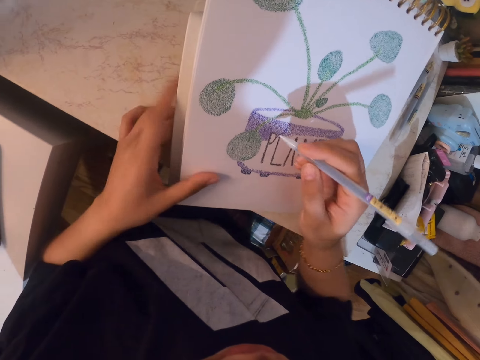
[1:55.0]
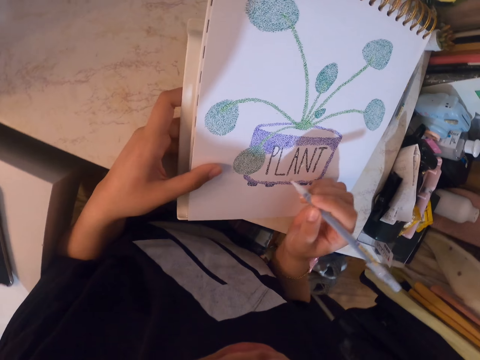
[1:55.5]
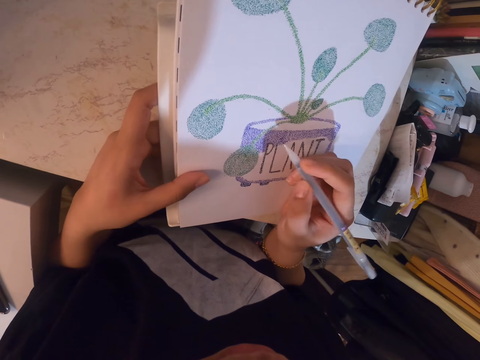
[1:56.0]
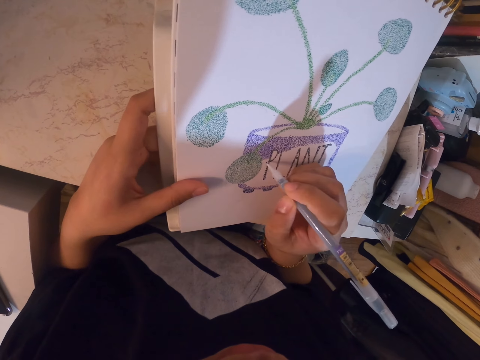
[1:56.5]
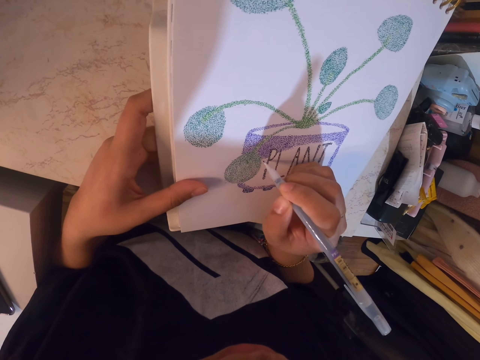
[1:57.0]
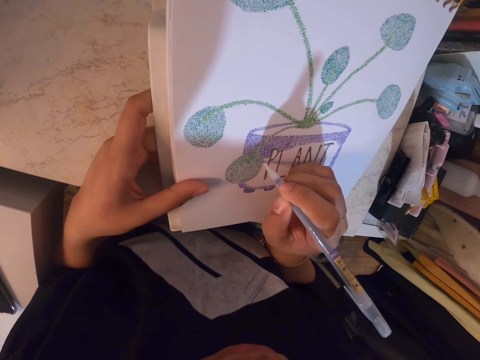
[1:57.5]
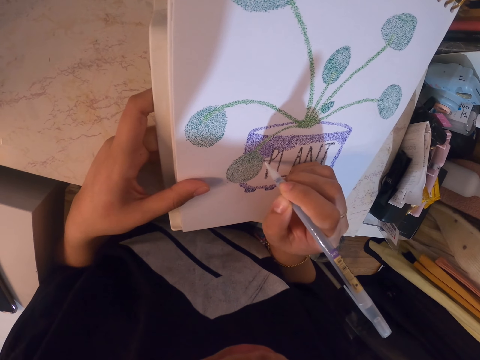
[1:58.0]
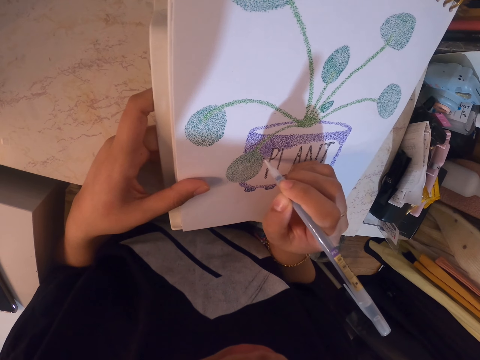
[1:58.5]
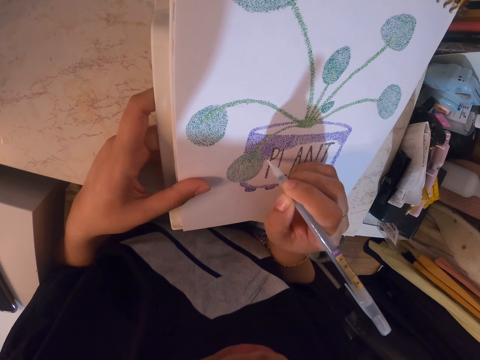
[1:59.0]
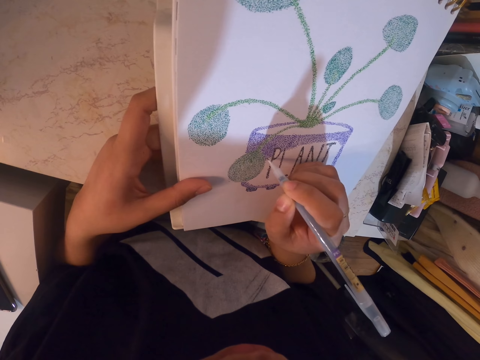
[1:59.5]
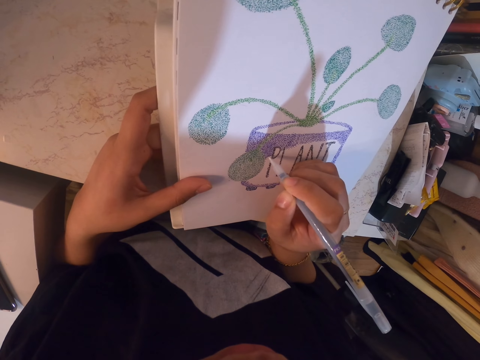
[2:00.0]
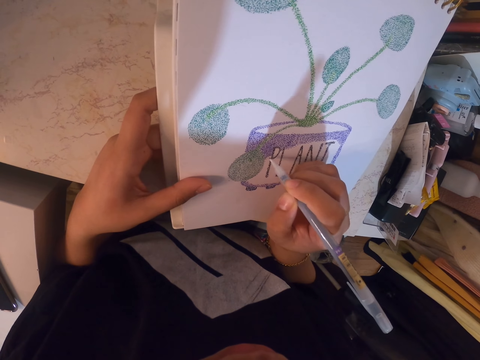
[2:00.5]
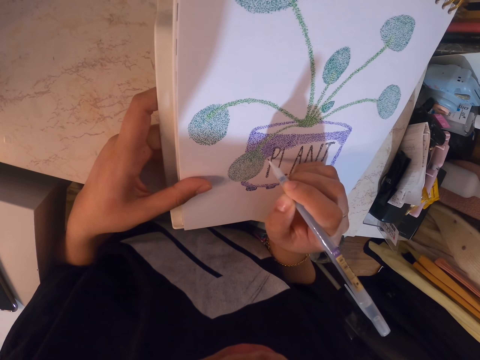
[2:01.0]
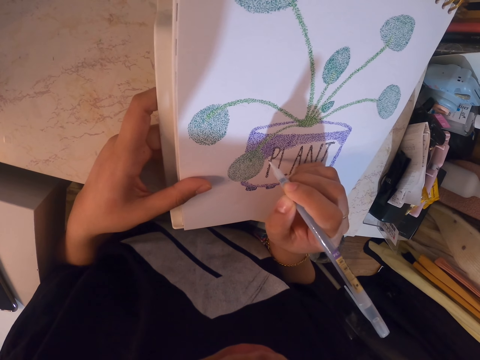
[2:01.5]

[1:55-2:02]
The camera wearer holds the book with her left hand. She draws on the book with the pen.

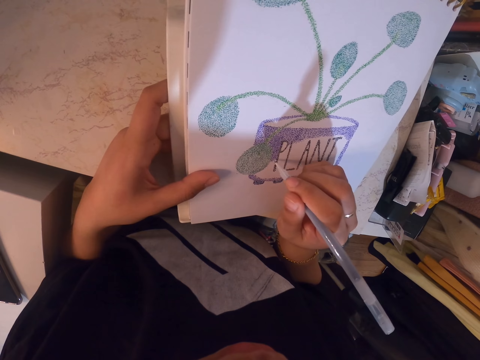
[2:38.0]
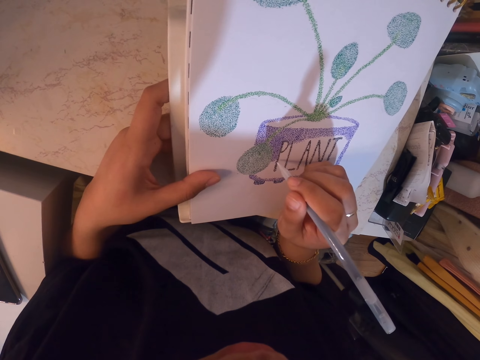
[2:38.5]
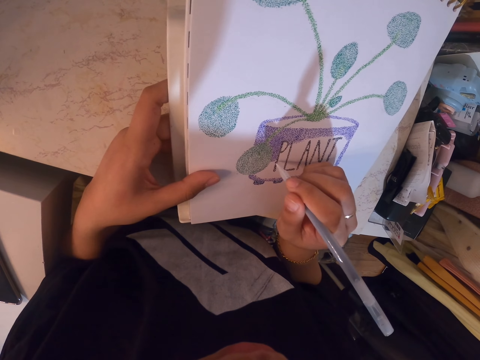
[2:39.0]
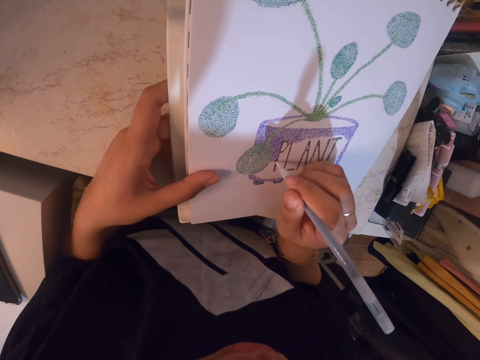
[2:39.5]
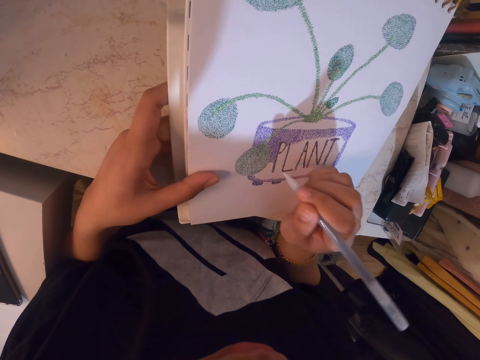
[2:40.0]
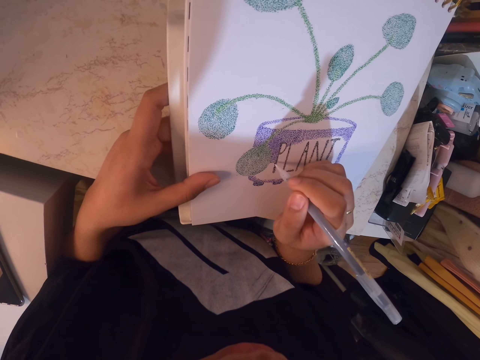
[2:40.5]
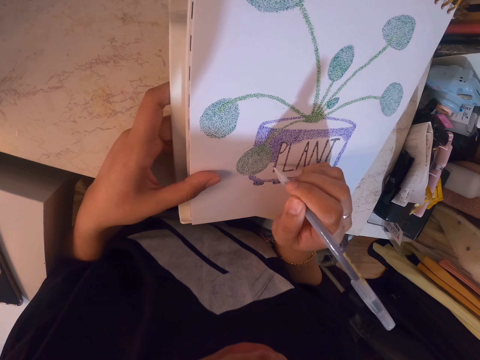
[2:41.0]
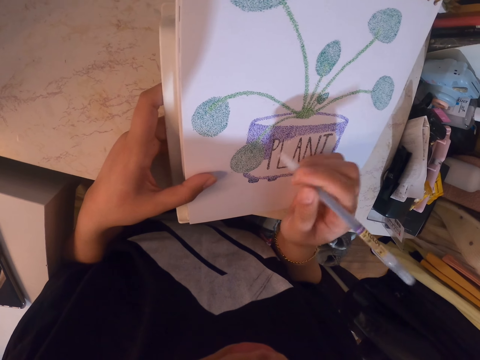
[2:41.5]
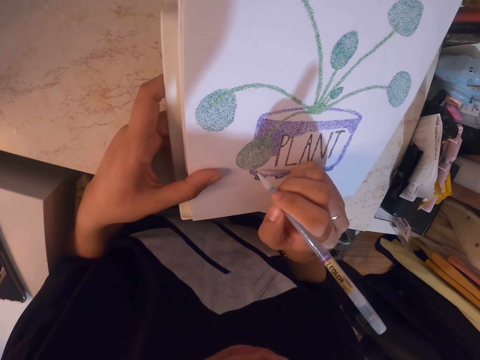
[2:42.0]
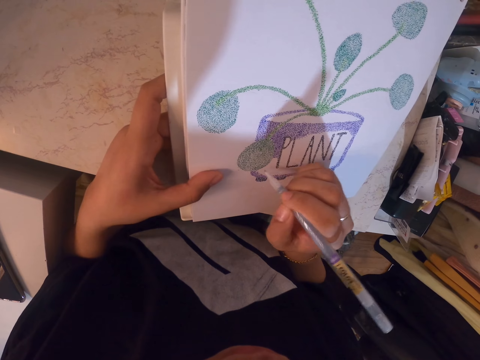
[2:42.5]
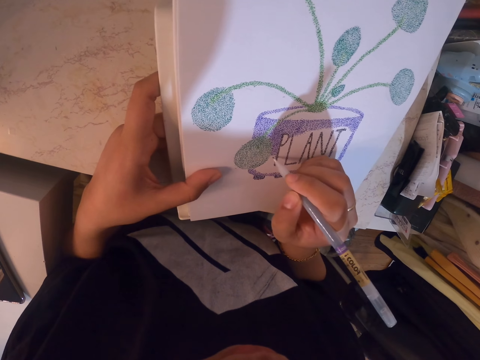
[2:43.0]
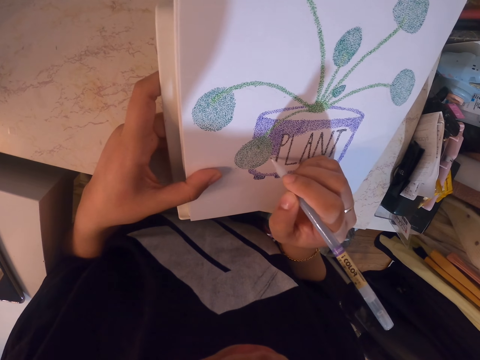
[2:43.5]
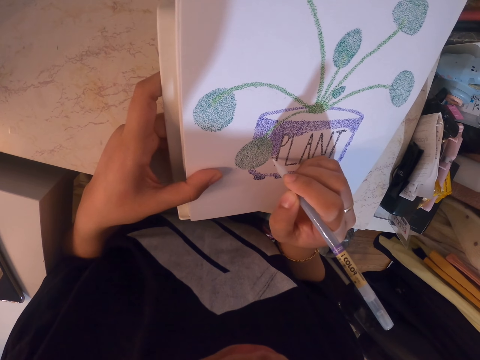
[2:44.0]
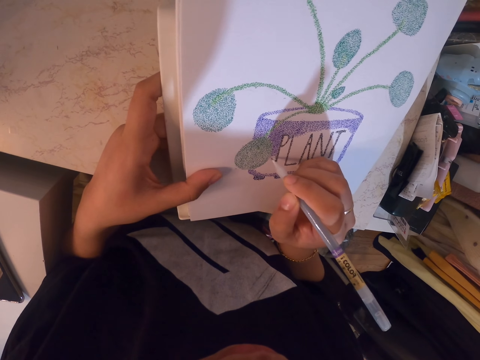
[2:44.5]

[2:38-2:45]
The camera wearer draws.

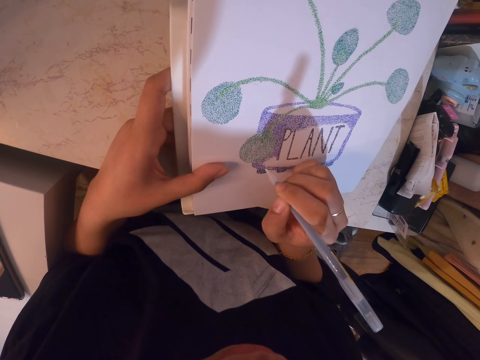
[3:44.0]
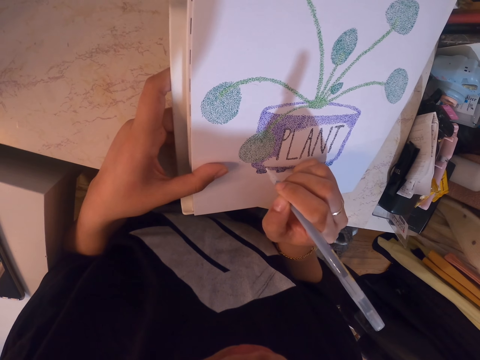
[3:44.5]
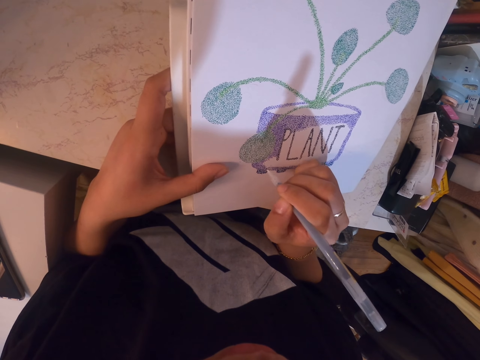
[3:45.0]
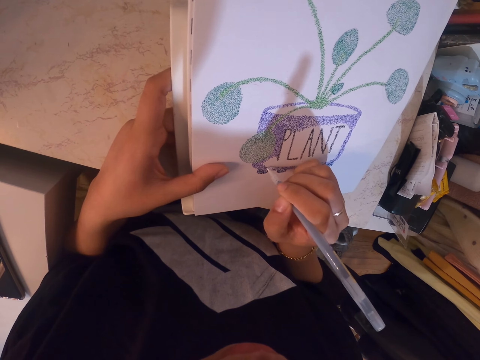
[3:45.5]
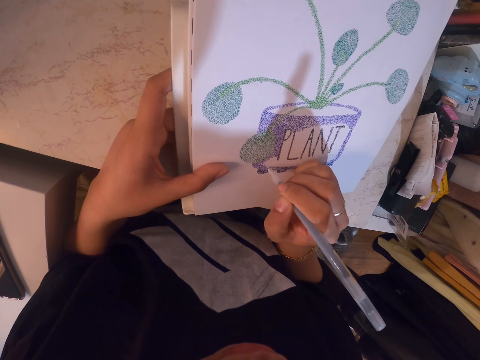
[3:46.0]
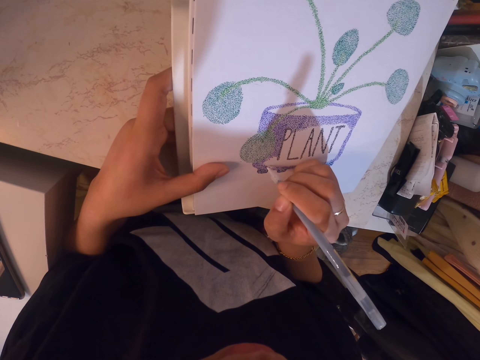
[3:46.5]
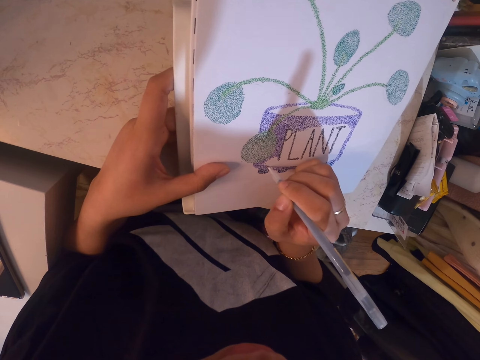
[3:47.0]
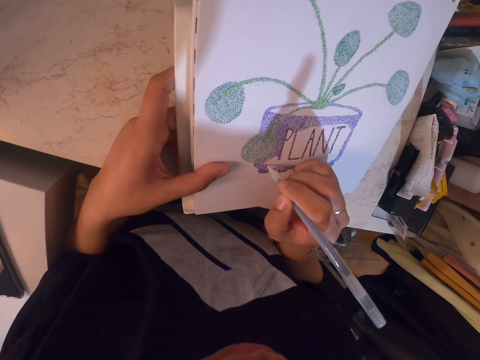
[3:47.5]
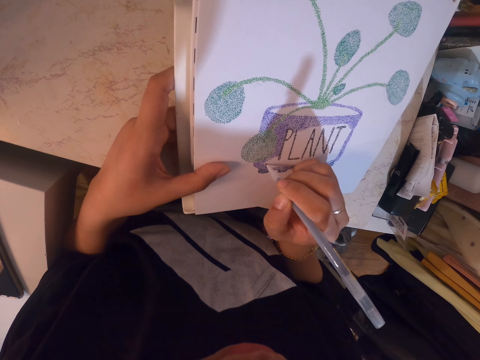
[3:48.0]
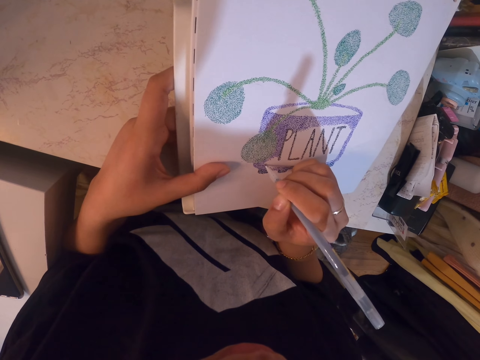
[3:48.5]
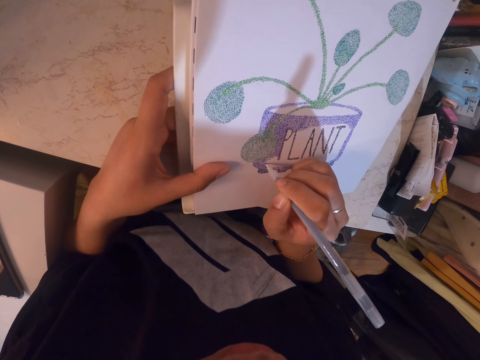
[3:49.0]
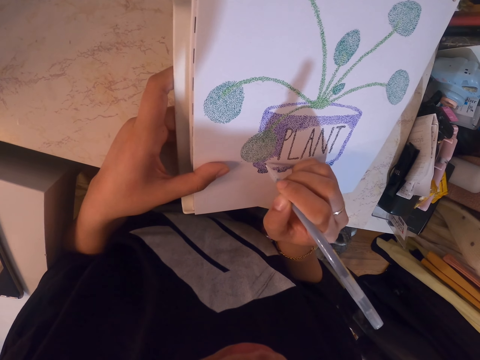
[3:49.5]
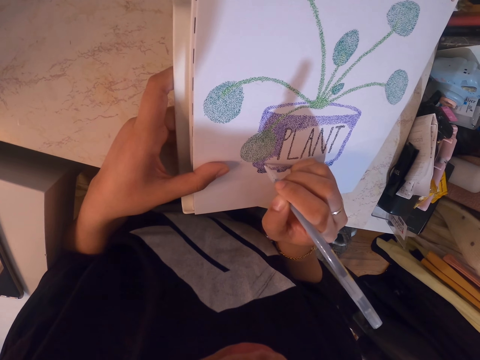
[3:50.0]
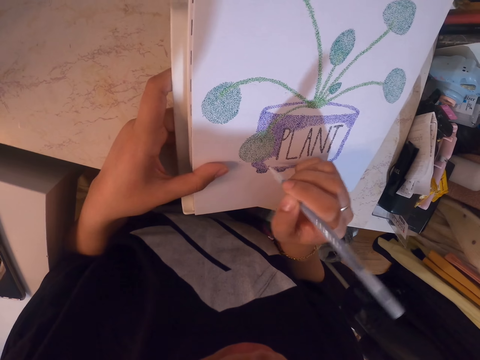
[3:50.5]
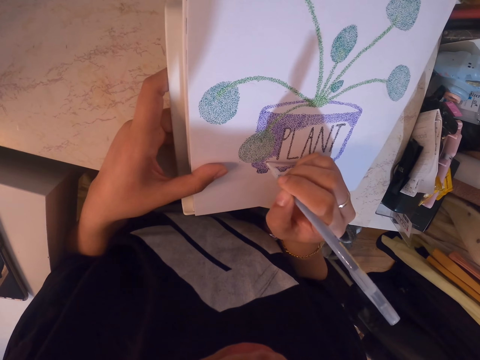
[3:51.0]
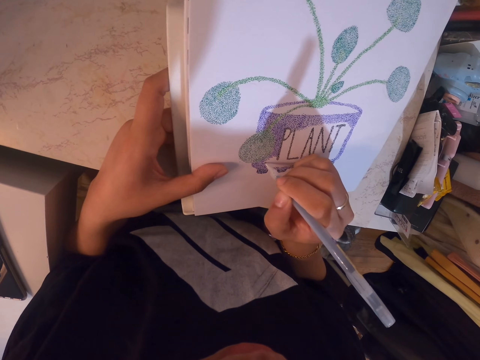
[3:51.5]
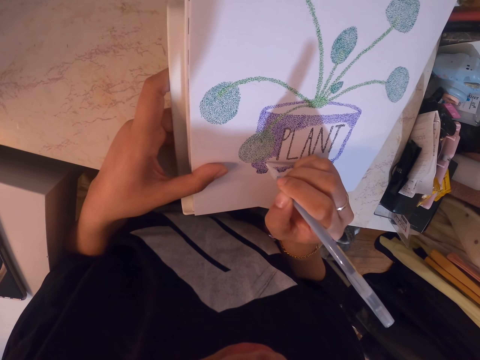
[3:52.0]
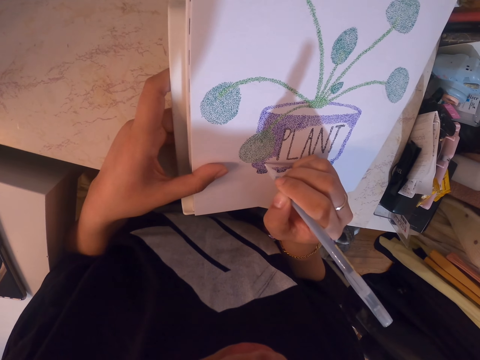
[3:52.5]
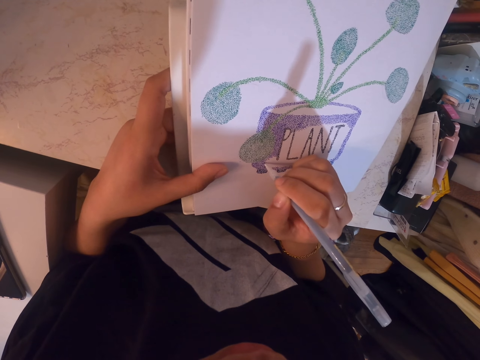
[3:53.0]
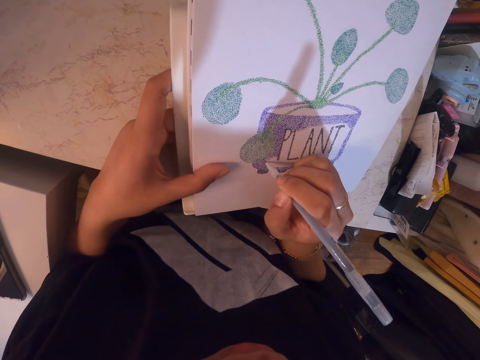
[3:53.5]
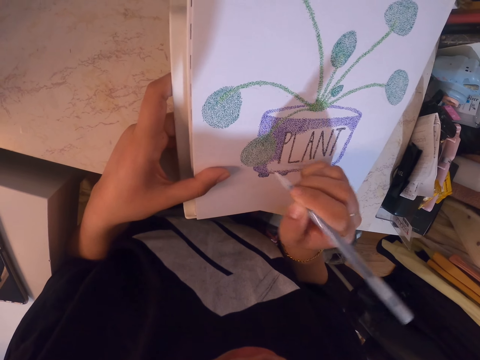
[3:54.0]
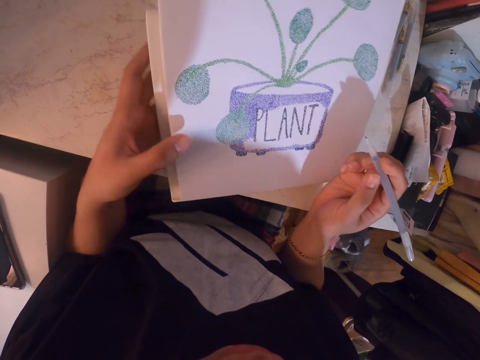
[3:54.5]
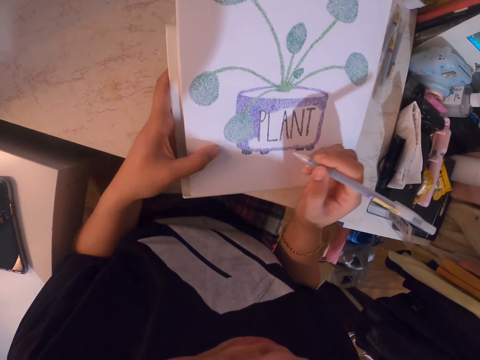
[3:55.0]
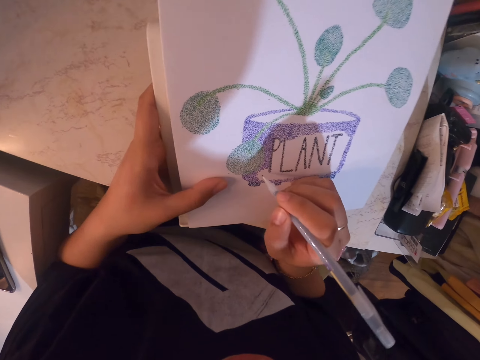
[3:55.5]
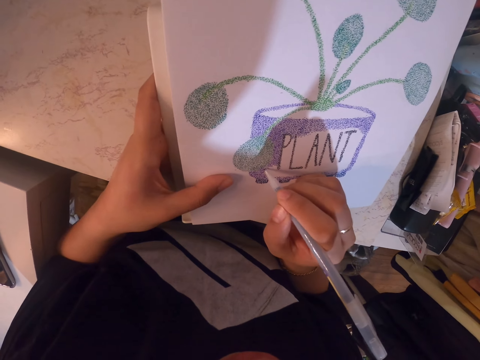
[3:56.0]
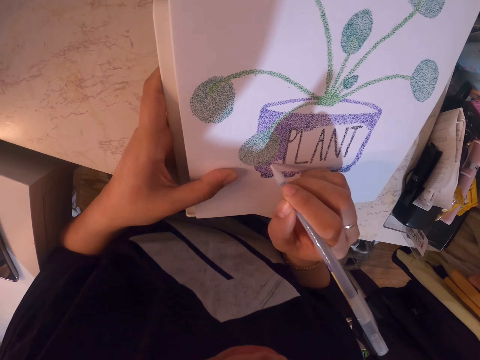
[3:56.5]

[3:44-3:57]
The camera wearer draws. She moves her hand. She holds the book with her left hand.
